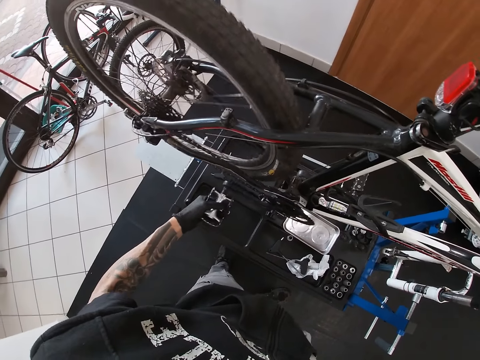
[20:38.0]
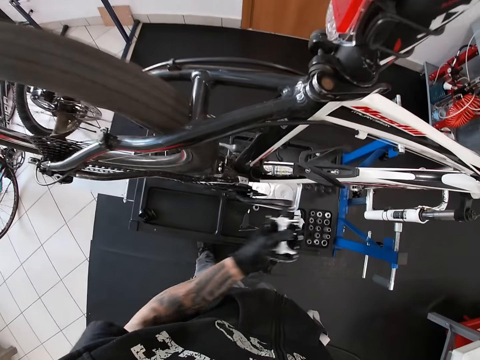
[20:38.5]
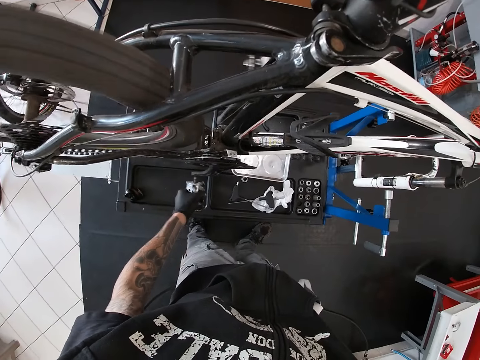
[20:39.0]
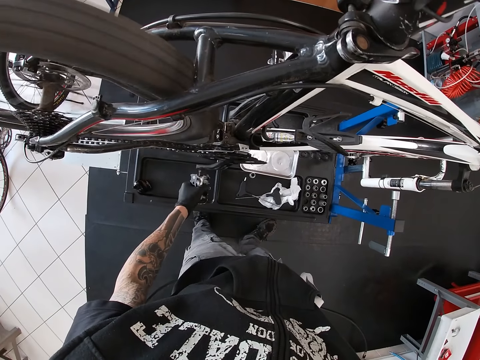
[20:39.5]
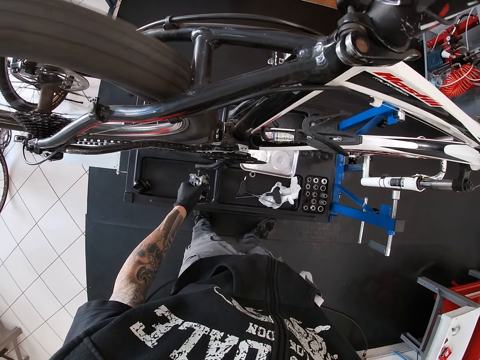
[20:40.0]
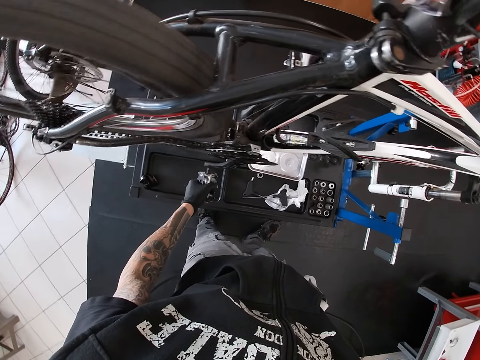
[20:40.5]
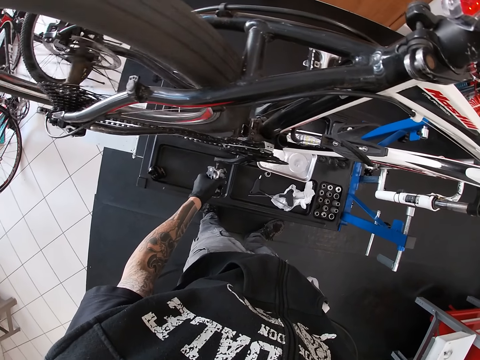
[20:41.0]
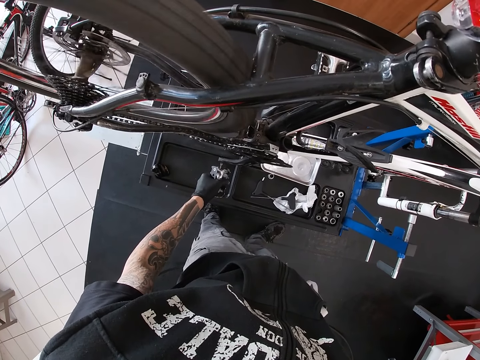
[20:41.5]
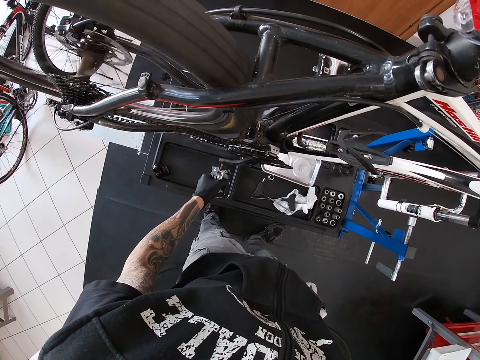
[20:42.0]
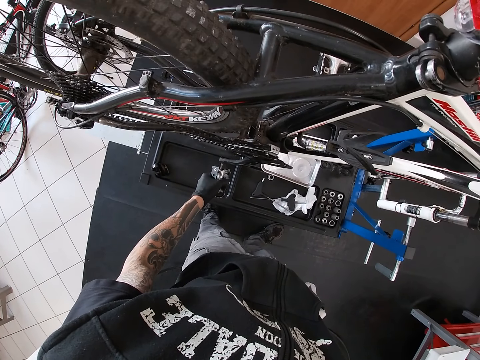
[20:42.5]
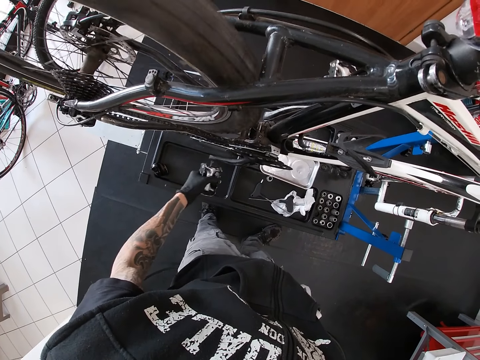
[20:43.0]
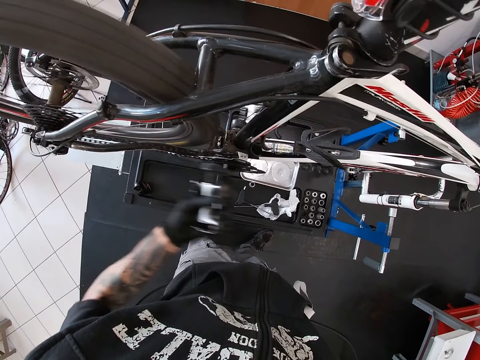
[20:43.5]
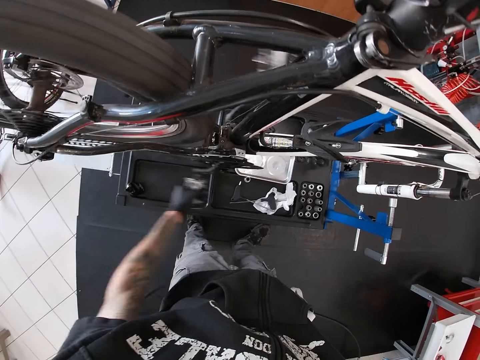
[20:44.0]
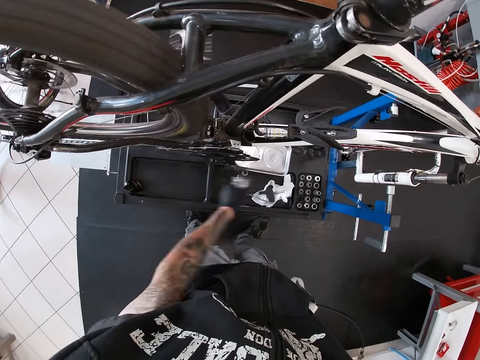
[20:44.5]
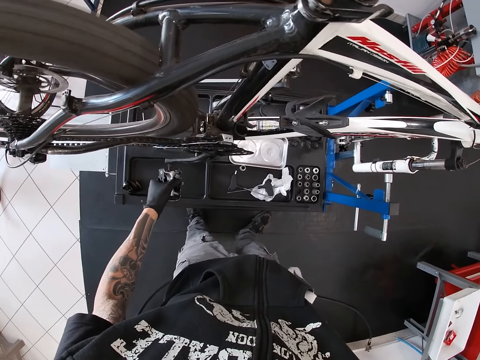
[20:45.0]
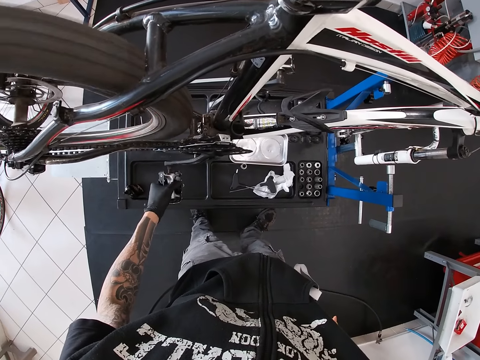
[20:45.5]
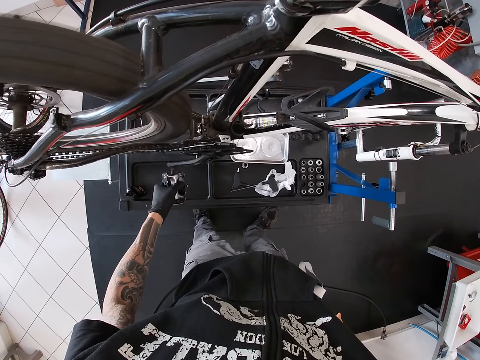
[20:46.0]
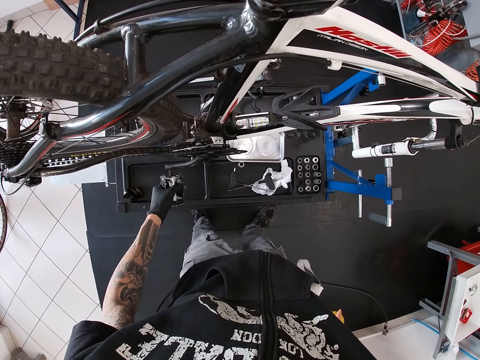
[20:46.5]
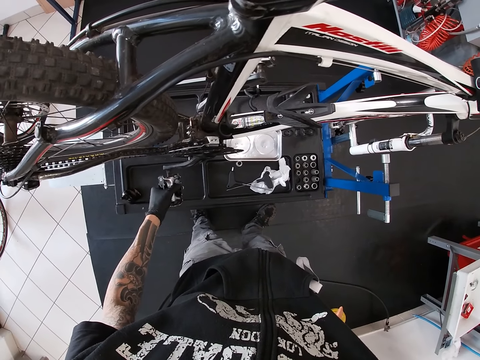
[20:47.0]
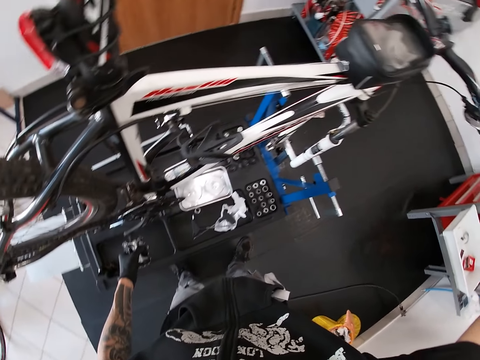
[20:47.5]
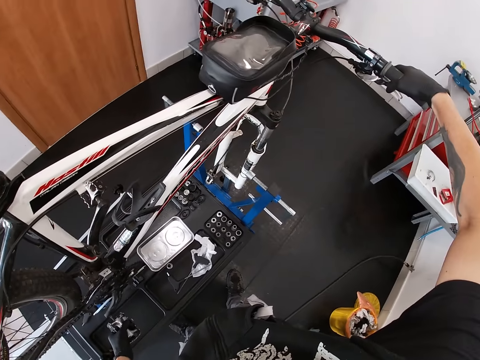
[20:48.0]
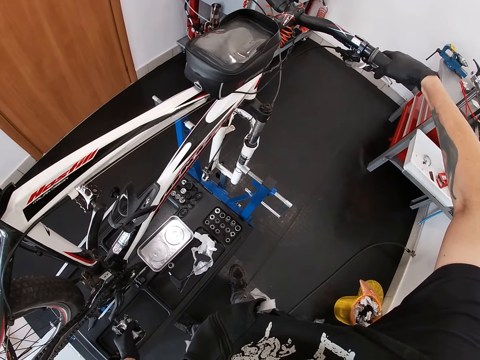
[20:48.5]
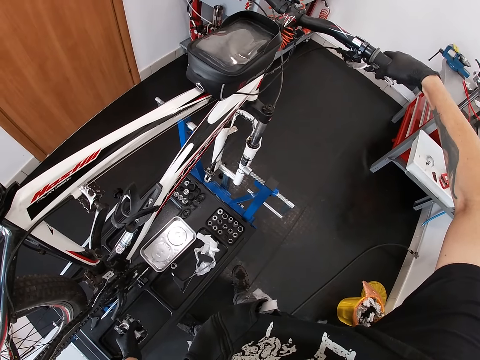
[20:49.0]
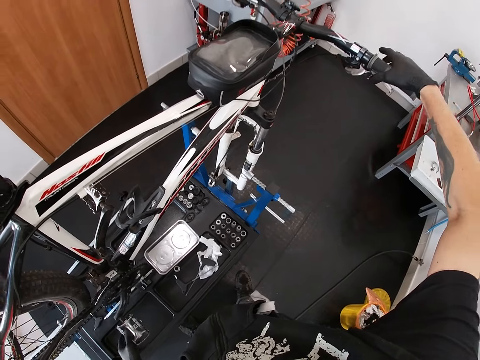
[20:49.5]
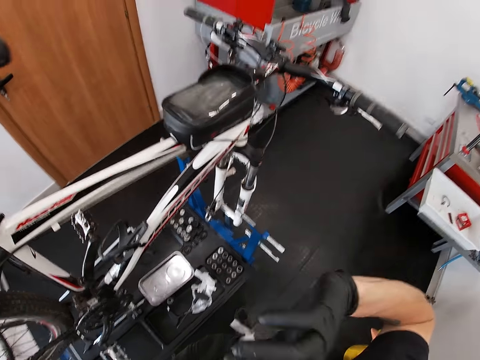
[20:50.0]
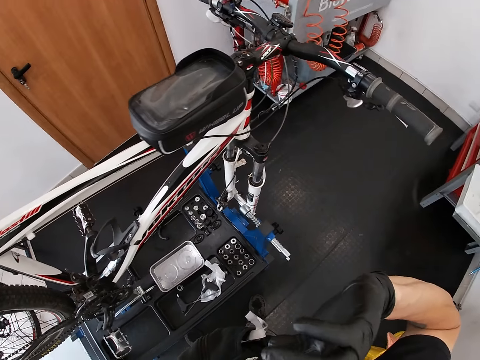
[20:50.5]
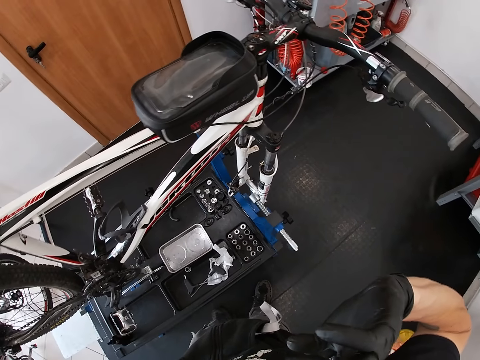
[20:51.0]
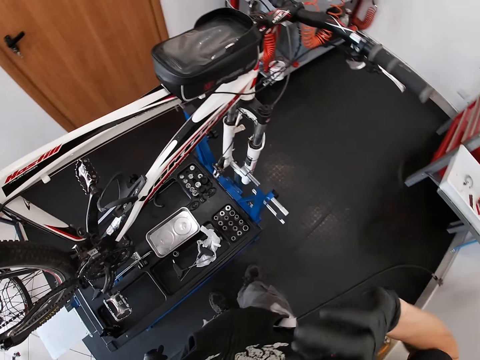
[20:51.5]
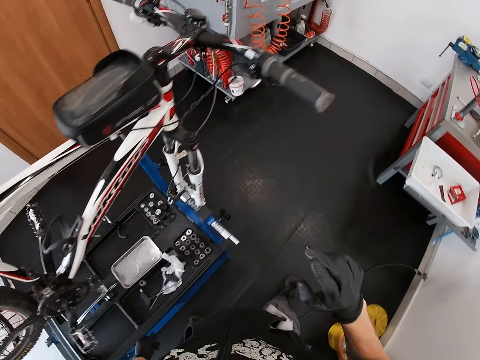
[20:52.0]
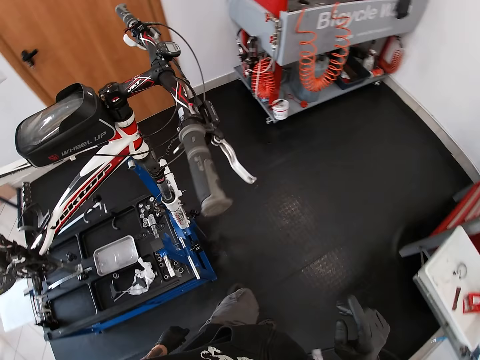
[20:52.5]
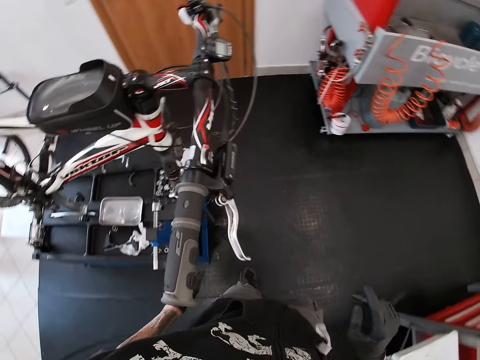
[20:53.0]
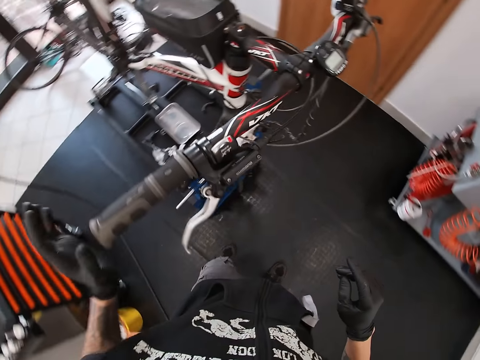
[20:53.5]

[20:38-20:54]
The camera wearer squeezes the right brake lever on the bicycle with his right hand. He looks around. He touches his face with his right hand. He raises a hand up.

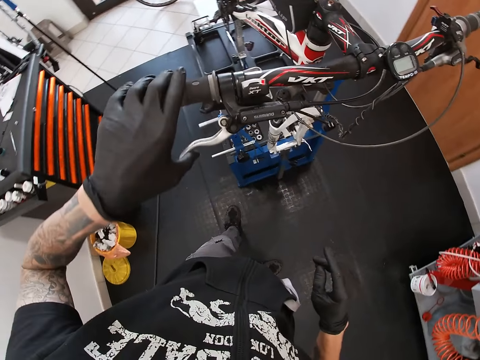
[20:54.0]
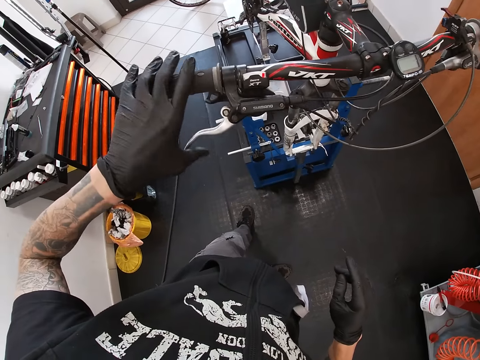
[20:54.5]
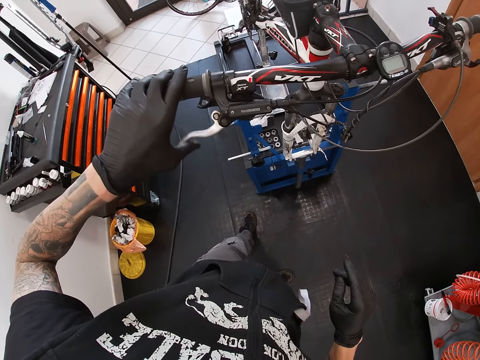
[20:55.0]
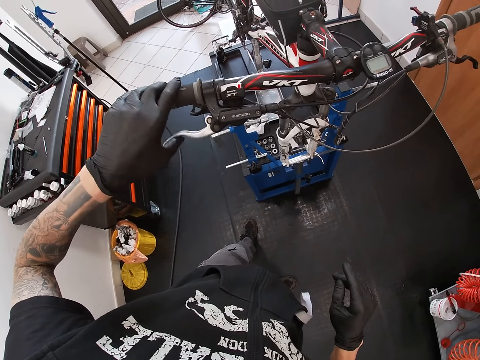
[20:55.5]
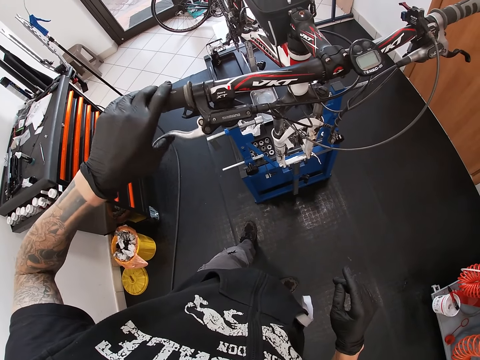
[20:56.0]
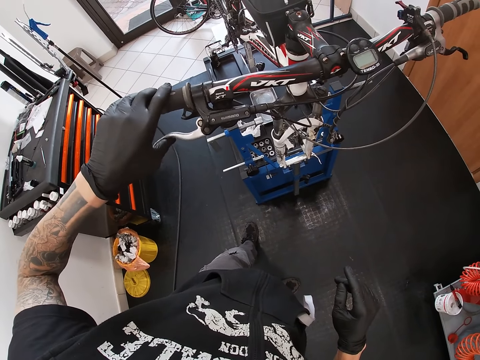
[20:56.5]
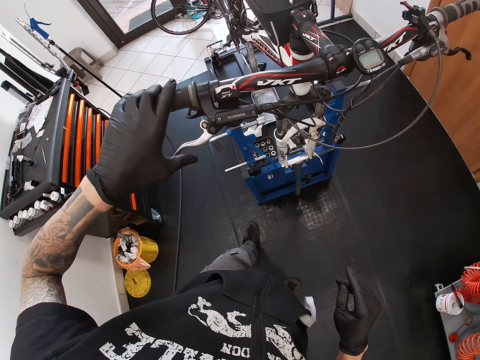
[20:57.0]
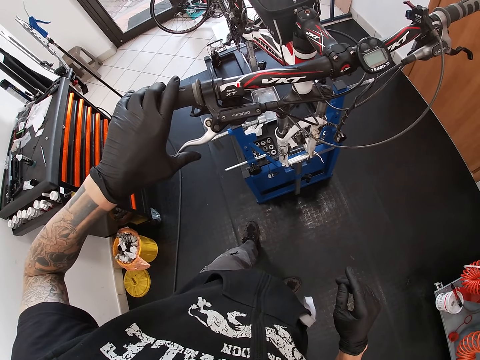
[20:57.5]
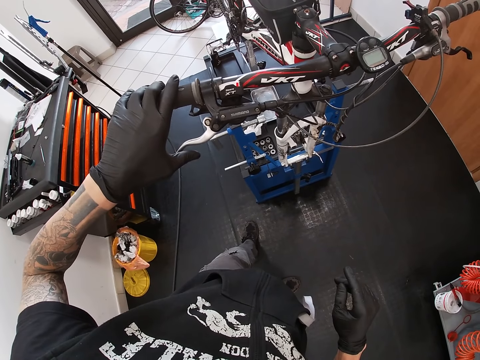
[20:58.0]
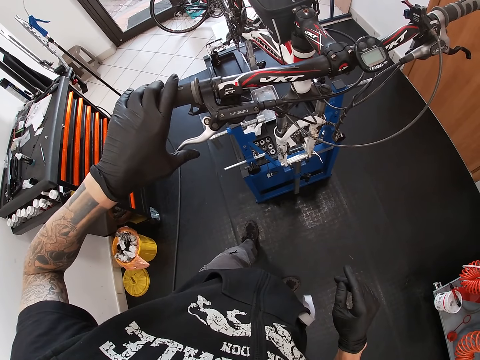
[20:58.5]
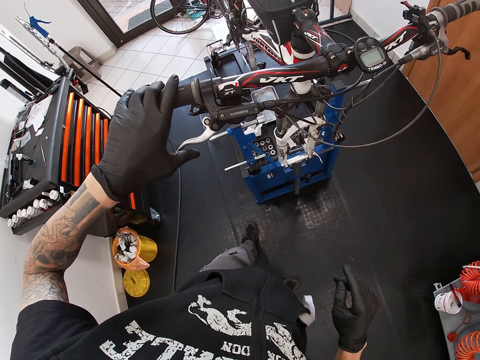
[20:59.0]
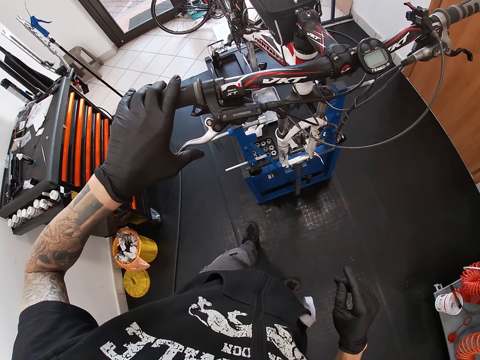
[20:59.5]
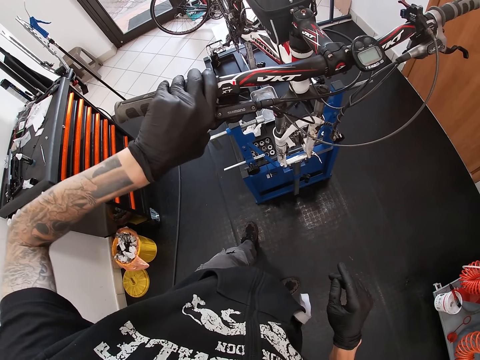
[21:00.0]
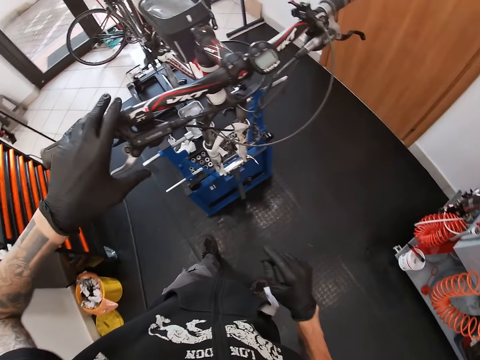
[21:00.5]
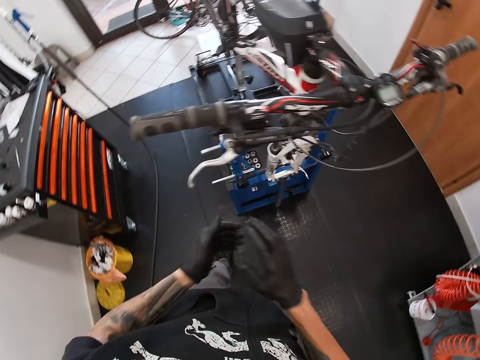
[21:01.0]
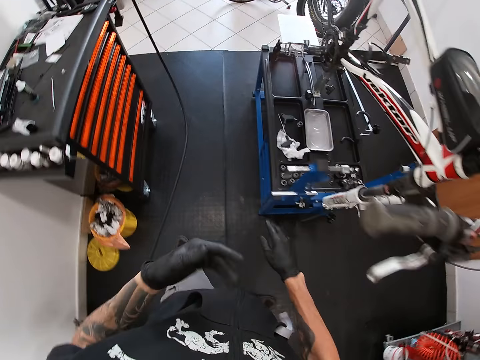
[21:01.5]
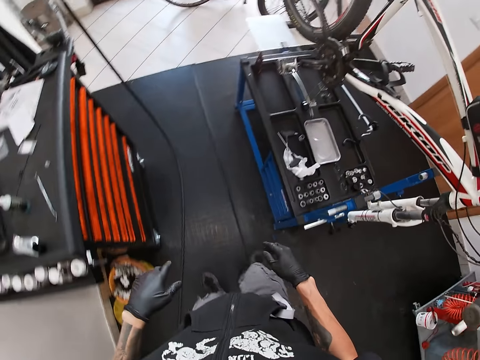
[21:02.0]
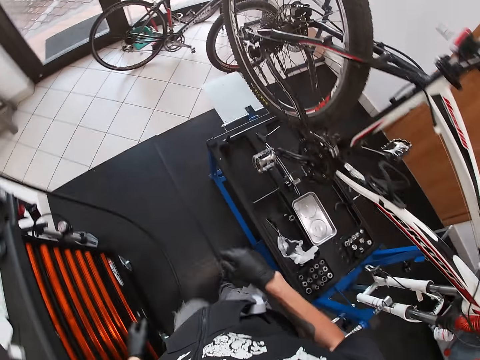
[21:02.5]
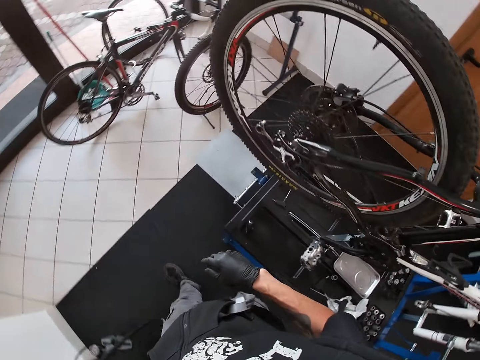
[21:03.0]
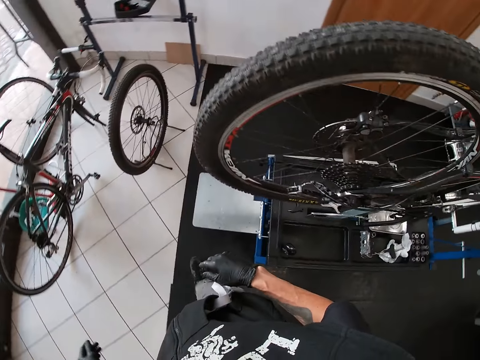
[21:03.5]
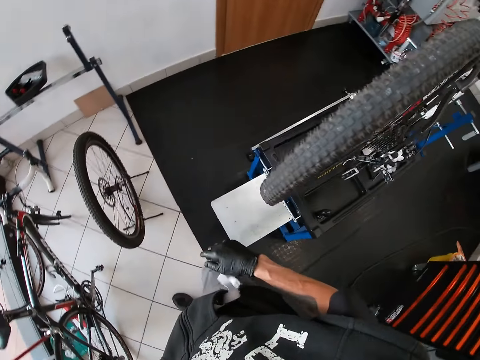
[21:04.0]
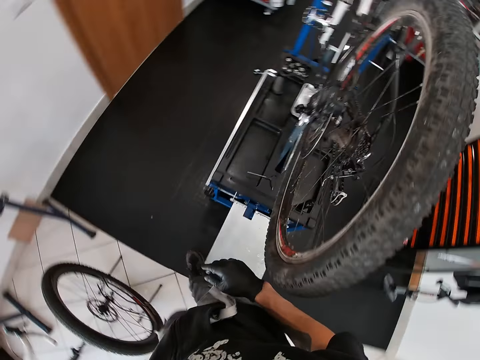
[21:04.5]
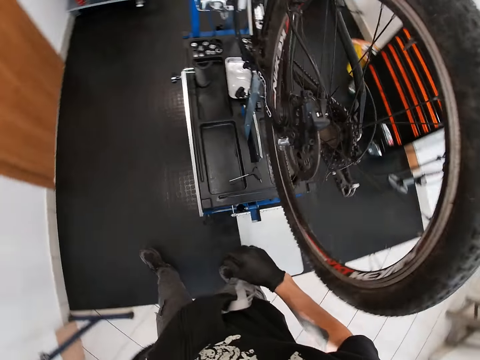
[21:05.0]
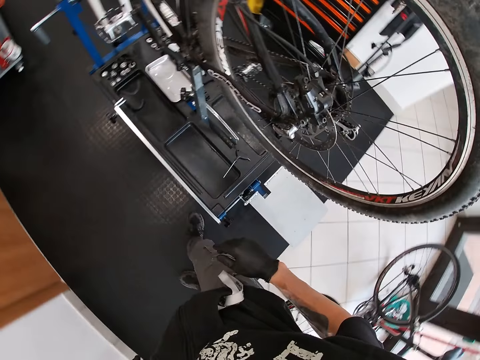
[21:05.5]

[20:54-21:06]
The camera wearer squeezes the right brake lever on the bicycle with his left hand. He touches something. He rubs his palms together. He puts his hands together. He walks.
